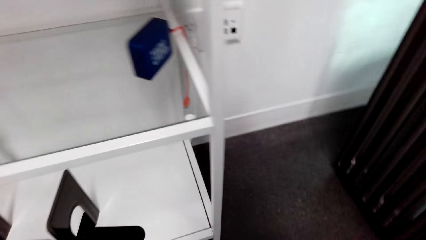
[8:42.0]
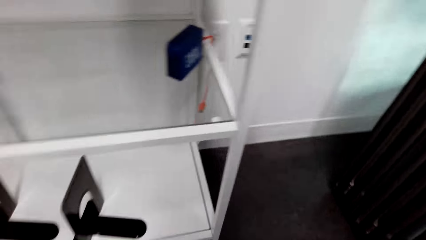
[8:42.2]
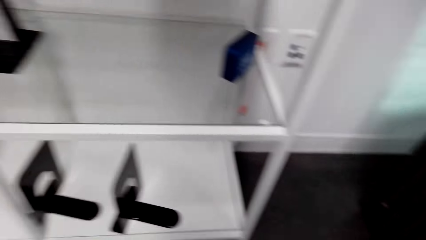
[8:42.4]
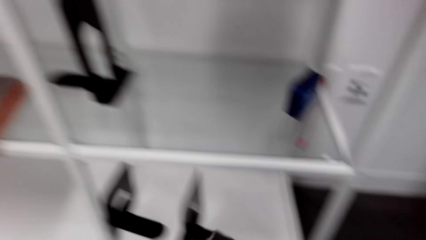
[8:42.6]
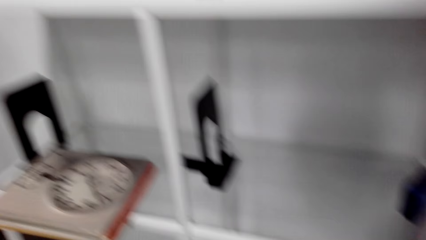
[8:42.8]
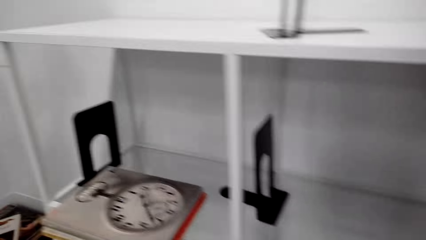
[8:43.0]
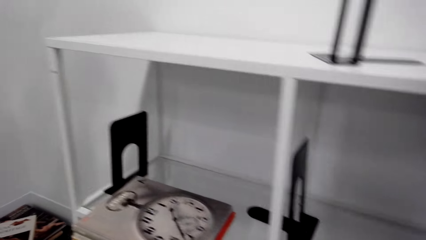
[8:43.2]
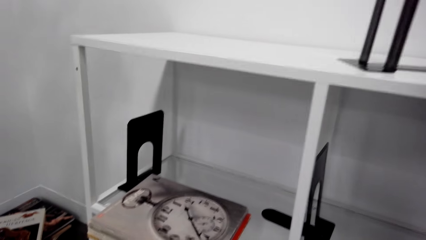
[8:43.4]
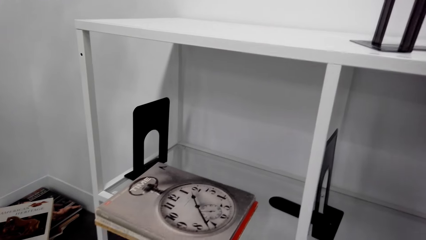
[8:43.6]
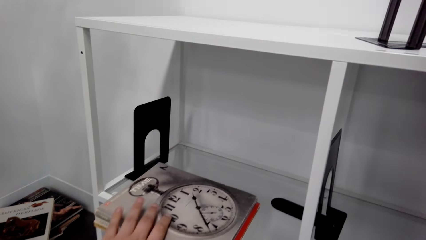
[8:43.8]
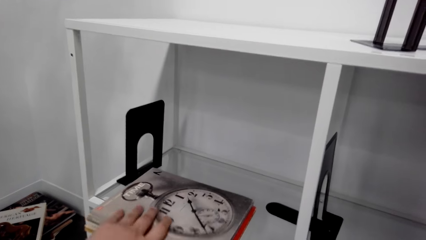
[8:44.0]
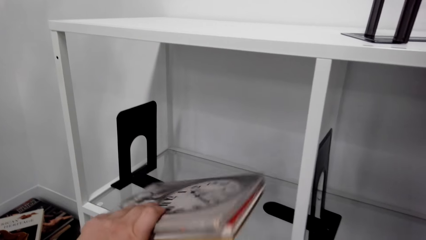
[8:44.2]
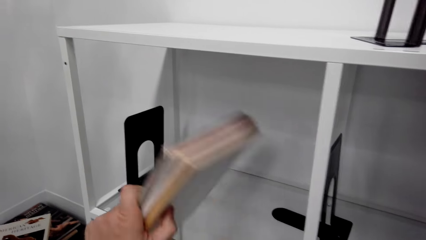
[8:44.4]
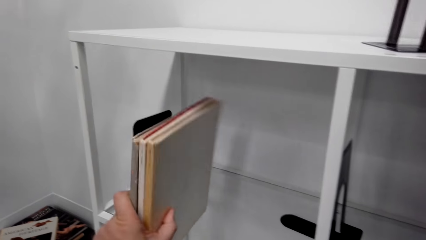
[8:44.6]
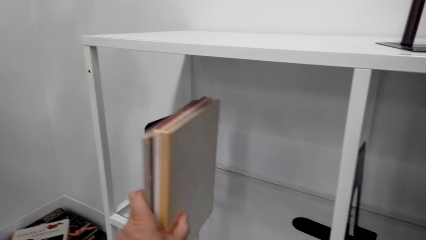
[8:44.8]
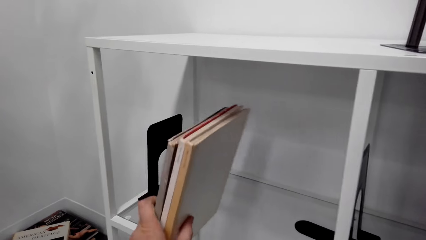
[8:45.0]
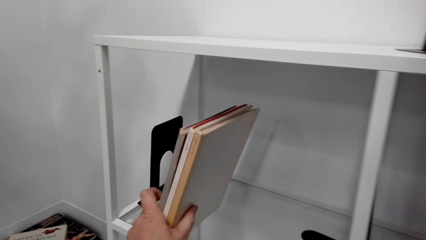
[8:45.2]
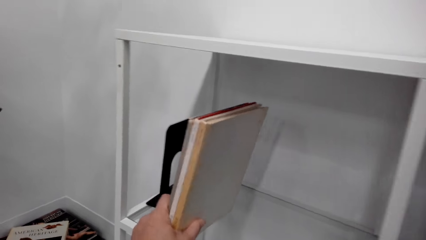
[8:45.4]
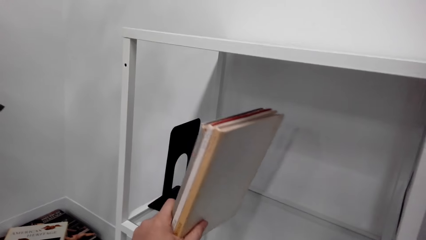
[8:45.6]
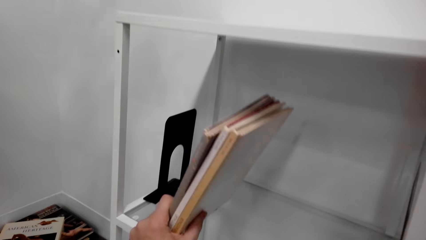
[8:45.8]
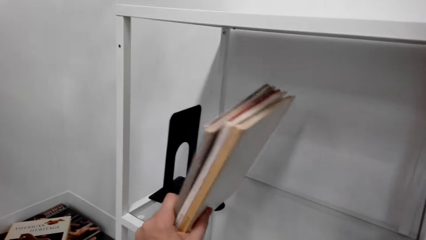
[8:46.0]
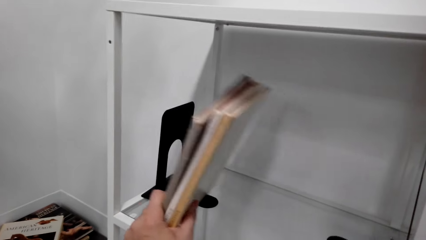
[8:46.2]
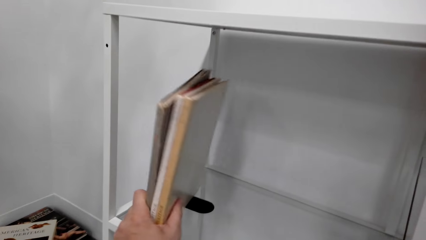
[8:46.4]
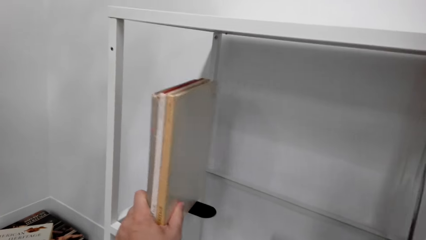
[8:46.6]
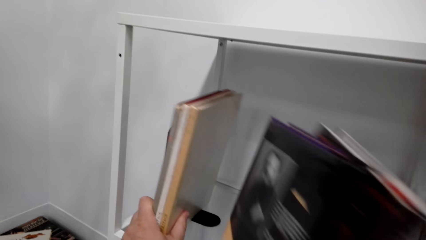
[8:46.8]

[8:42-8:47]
The camera wearer picks a book from the shelf. They put books on the shelf.

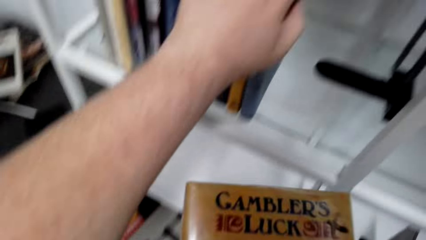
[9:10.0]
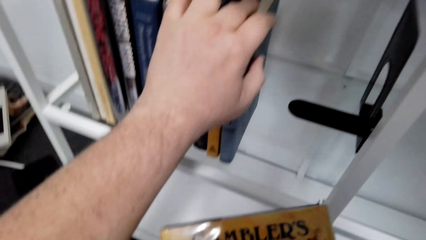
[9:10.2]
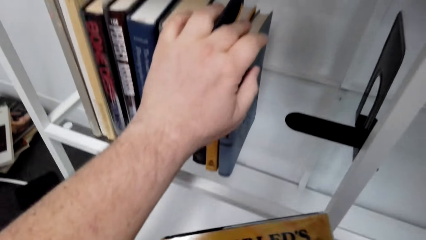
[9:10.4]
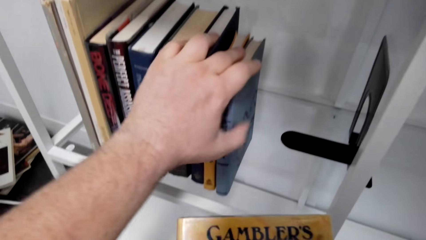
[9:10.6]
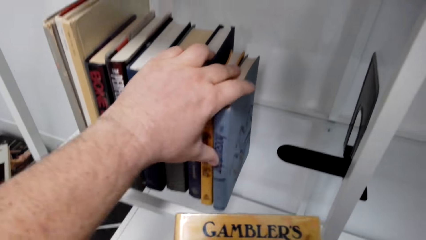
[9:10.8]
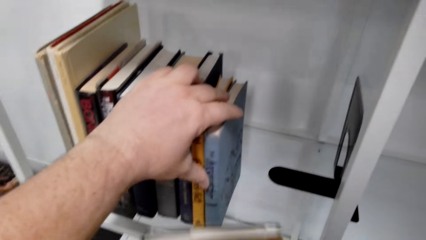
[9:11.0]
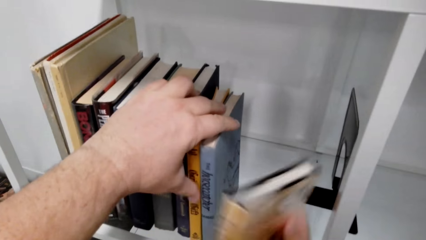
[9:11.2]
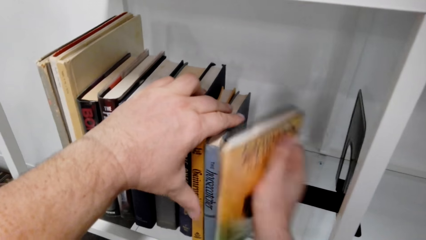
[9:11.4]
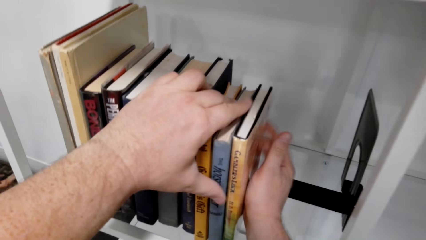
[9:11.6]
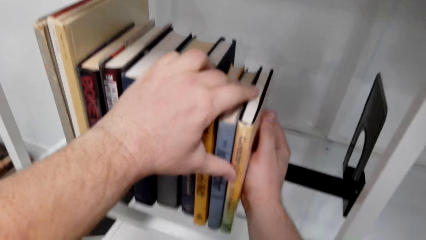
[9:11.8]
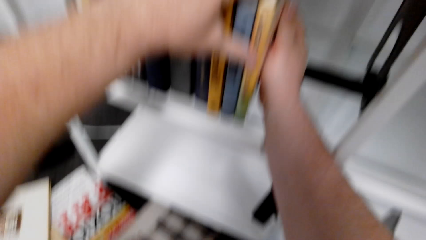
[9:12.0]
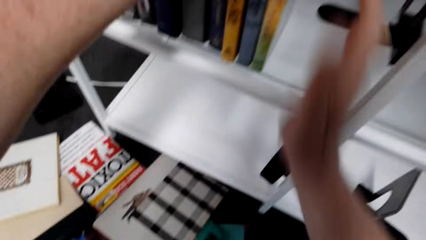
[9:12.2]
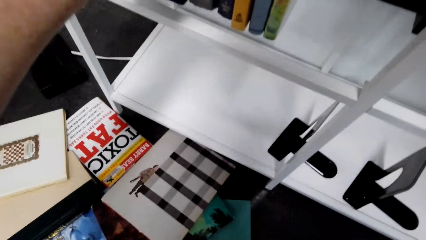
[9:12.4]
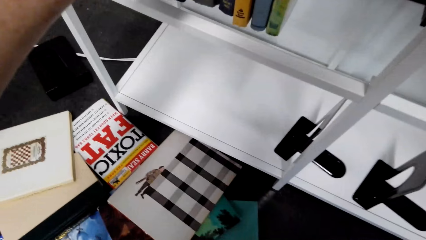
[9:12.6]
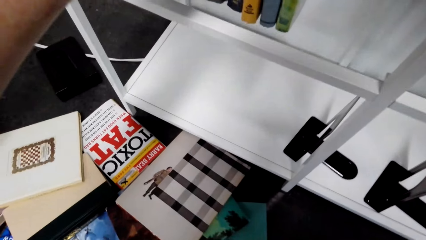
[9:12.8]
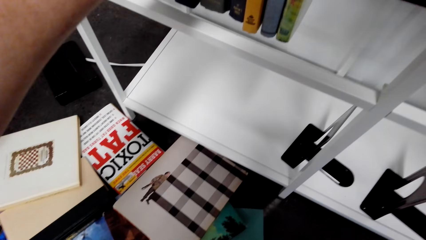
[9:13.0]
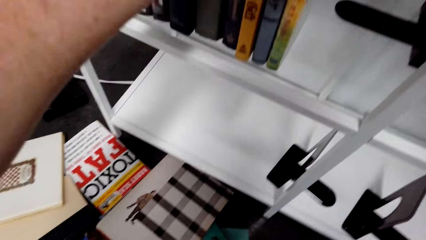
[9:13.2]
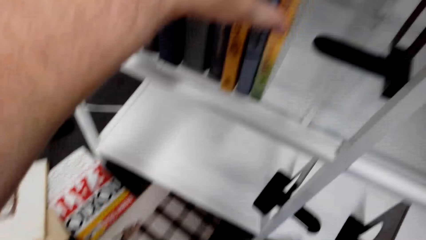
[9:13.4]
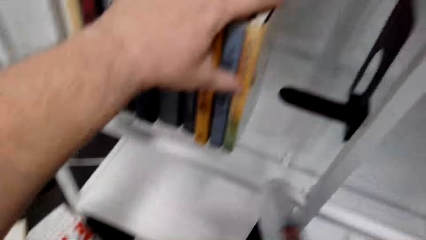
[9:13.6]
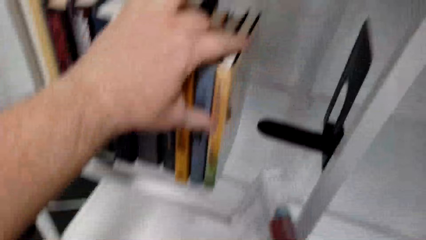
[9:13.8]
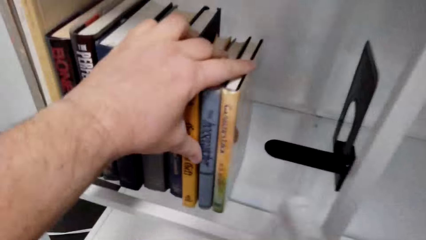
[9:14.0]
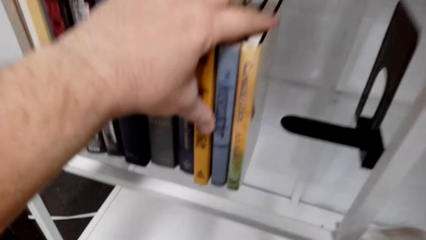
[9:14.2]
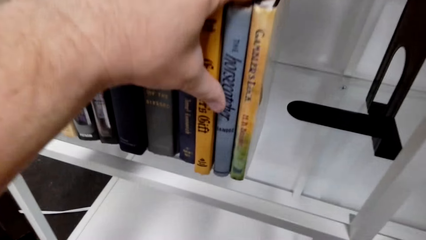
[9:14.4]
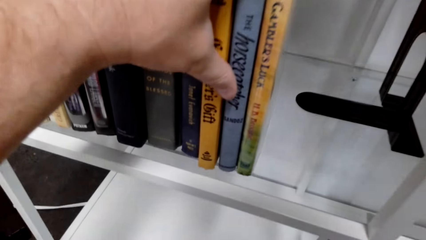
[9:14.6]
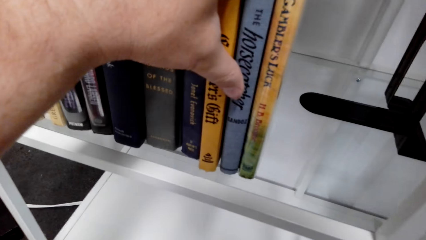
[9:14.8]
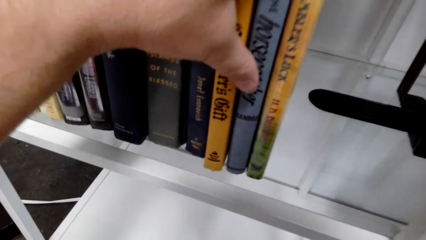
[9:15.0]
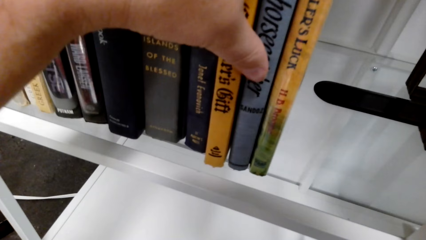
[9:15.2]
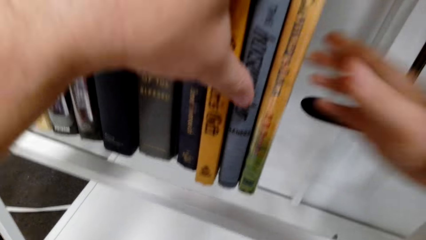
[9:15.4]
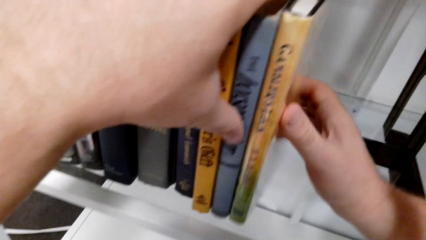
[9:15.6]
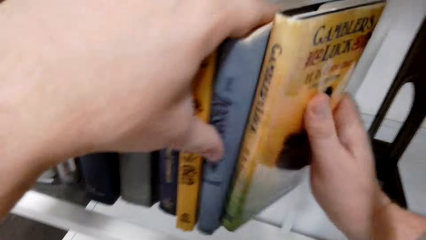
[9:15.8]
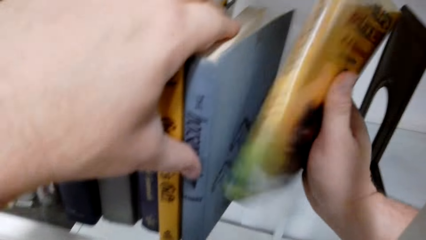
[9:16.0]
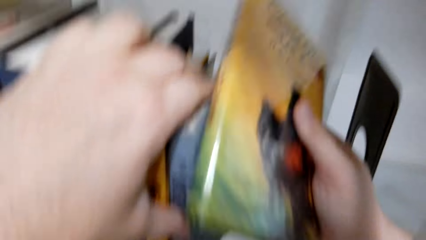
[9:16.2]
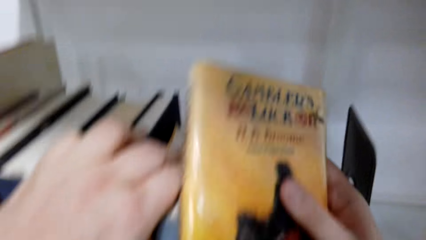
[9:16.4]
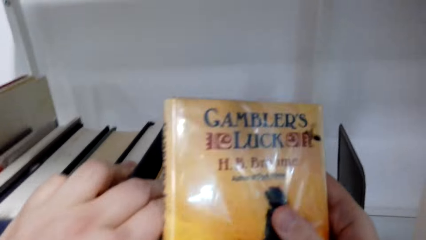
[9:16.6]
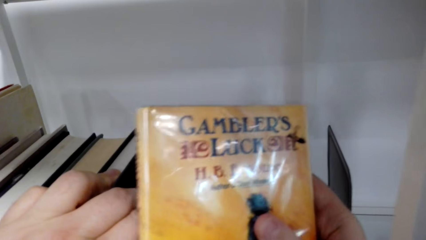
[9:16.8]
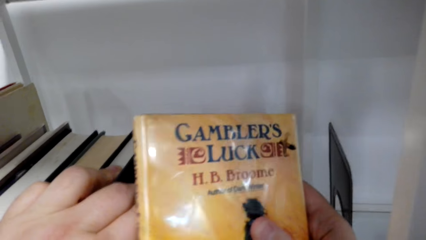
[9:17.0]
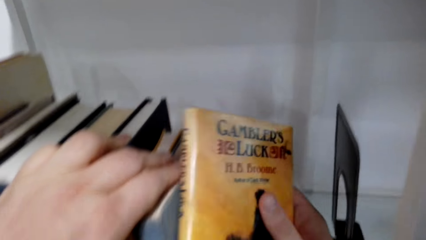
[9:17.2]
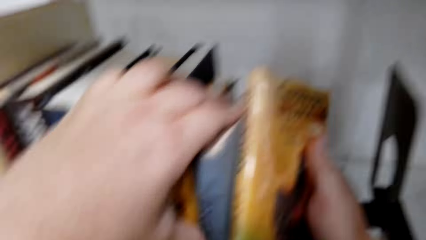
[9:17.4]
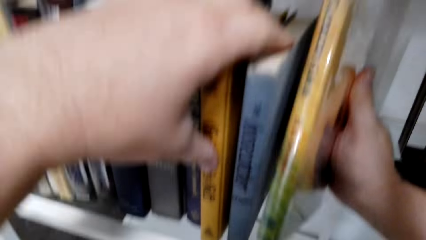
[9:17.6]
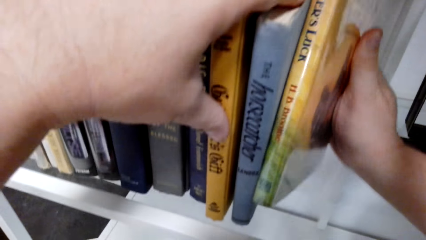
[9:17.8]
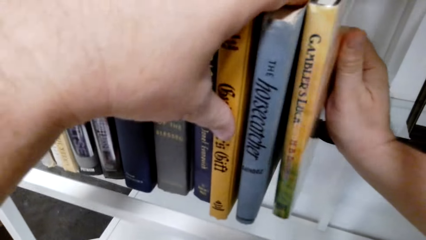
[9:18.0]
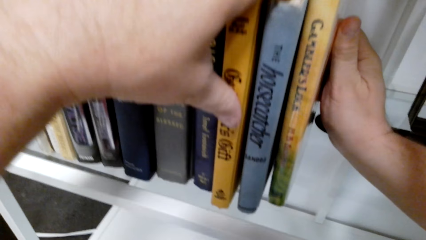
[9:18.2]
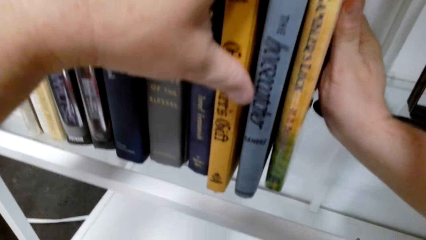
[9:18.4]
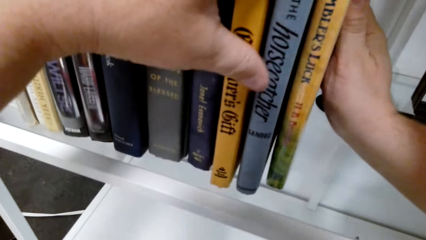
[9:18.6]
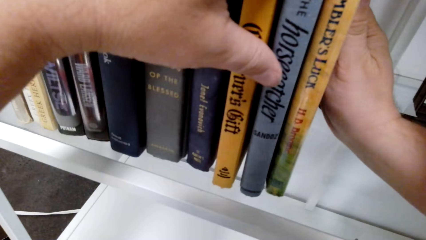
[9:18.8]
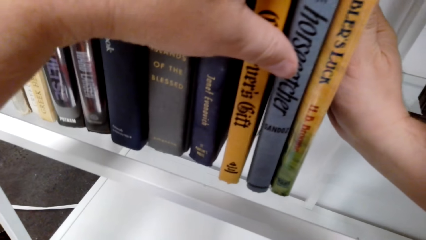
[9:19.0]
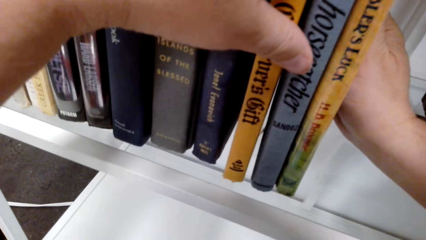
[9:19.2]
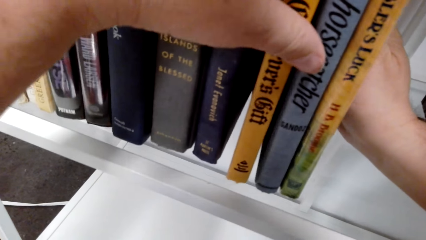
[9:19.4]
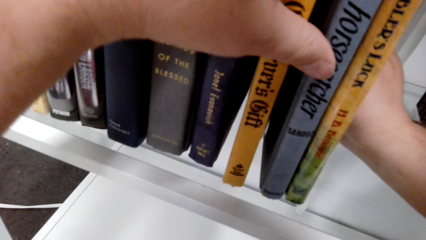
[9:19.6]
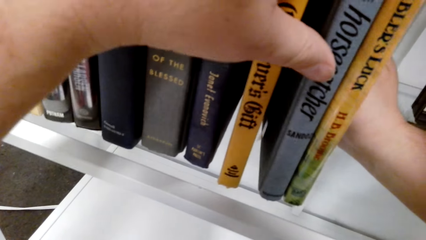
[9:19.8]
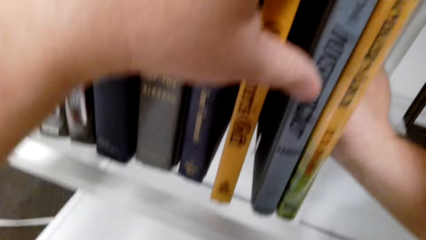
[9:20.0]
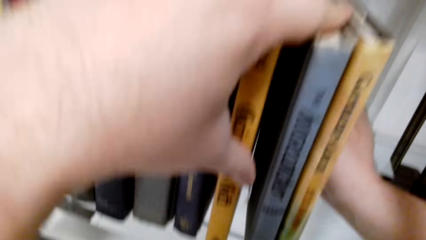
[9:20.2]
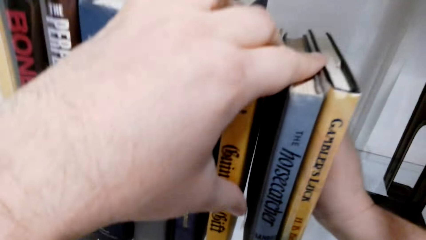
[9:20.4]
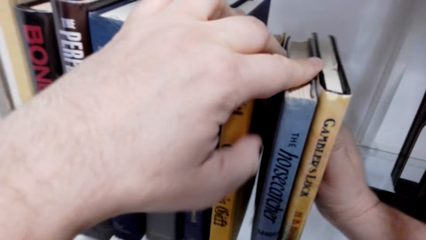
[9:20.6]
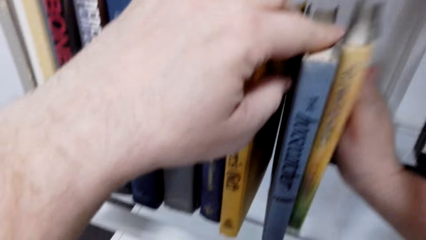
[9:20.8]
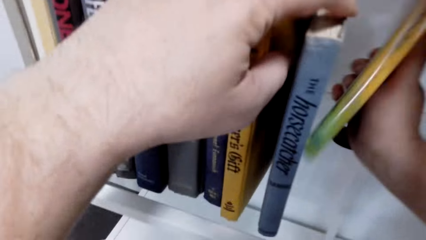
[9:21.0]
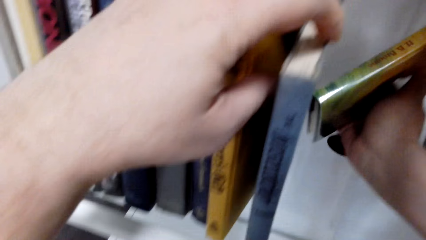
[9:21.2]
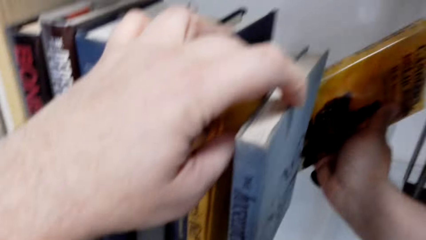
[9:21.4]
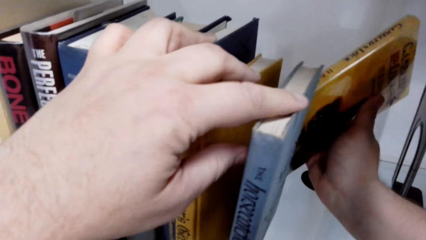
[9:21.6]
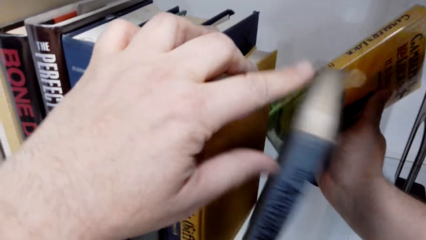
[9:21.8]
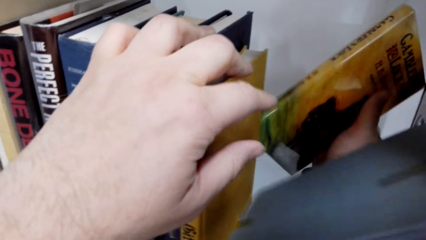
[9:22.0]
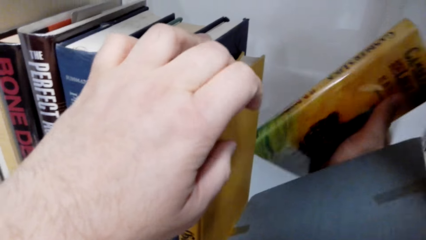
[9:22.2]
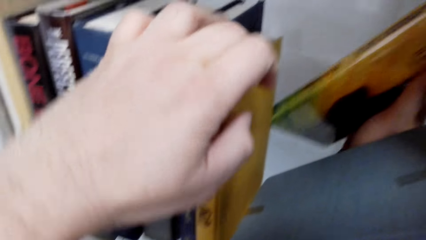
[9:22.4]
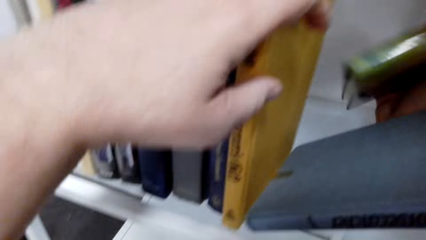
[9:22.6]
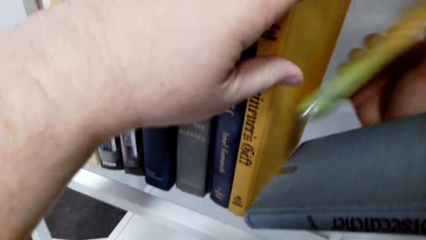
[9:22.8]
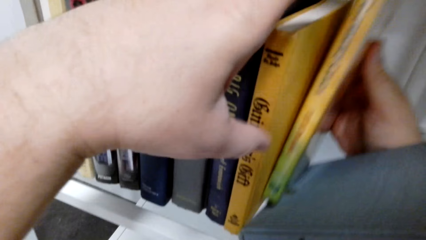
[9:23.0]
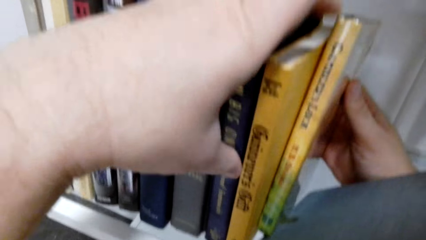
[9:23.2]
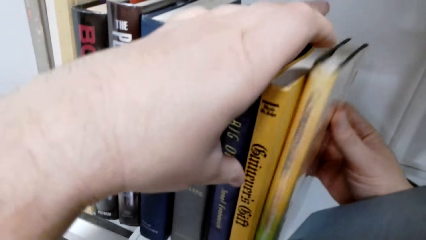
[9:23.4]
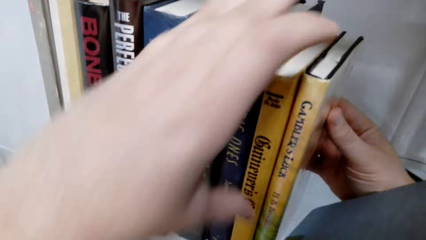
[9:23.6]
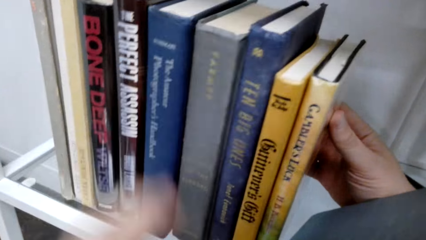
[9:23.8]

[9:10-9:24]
The camera wearer puts books on a shelf. They pick up the book from the shelf with the right hand. They hold the book, put the book on the shelf, and arrange the books on the shelf.
